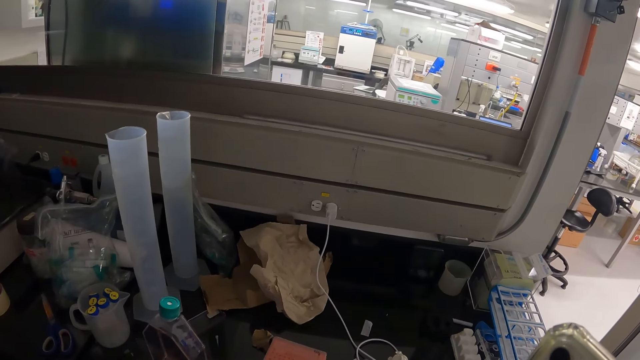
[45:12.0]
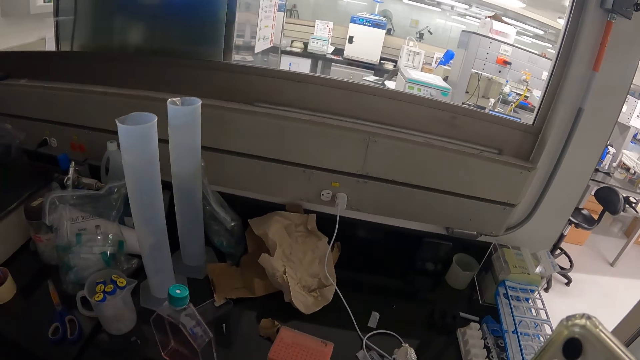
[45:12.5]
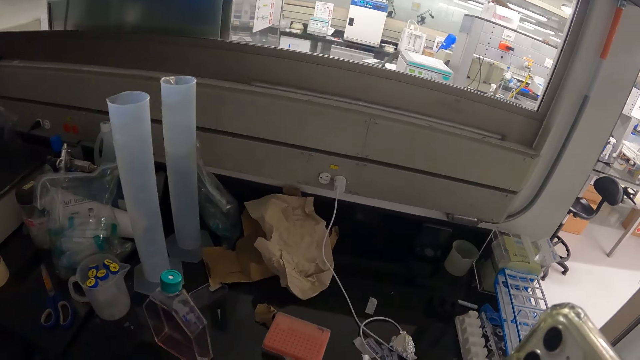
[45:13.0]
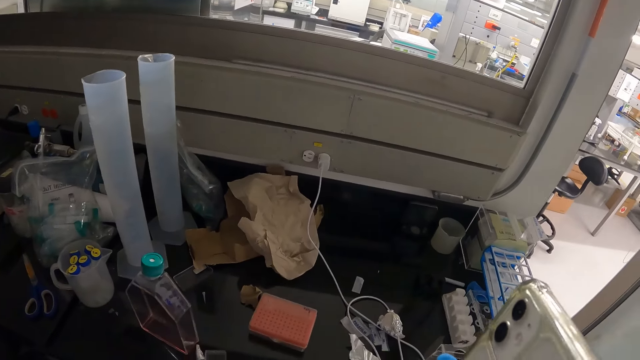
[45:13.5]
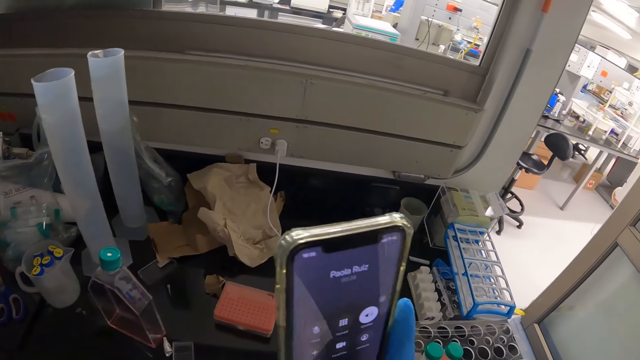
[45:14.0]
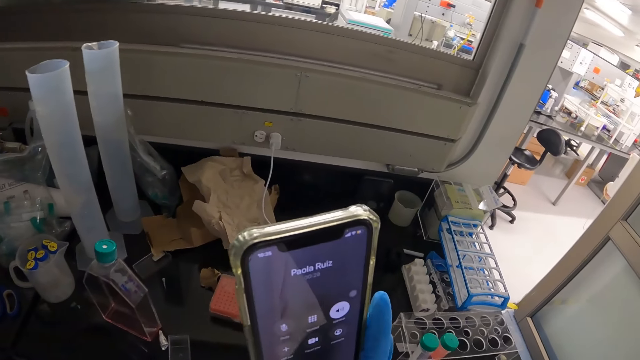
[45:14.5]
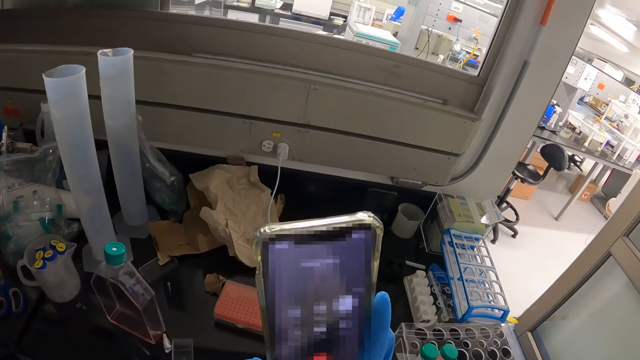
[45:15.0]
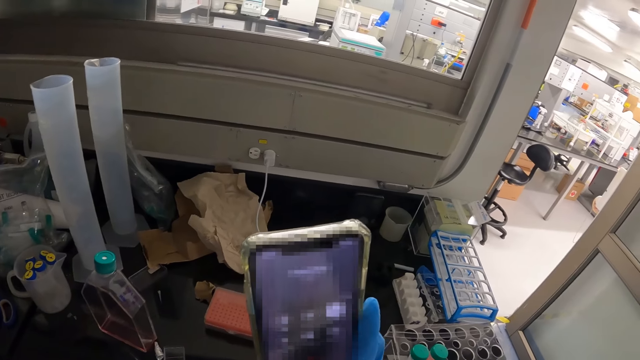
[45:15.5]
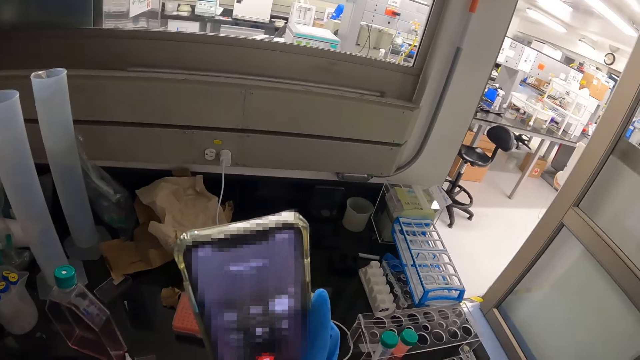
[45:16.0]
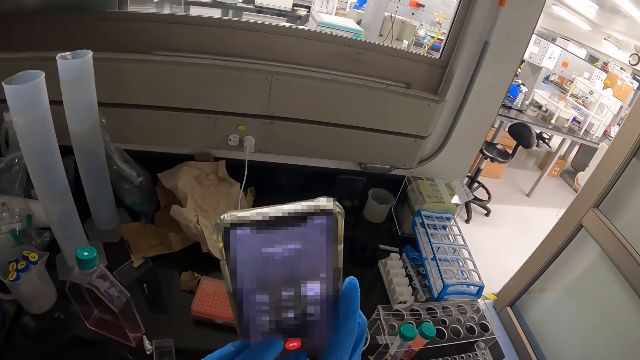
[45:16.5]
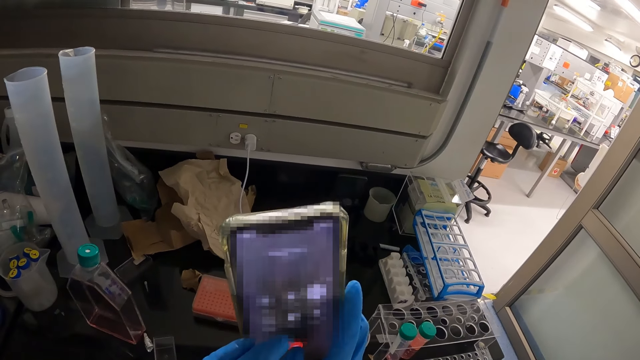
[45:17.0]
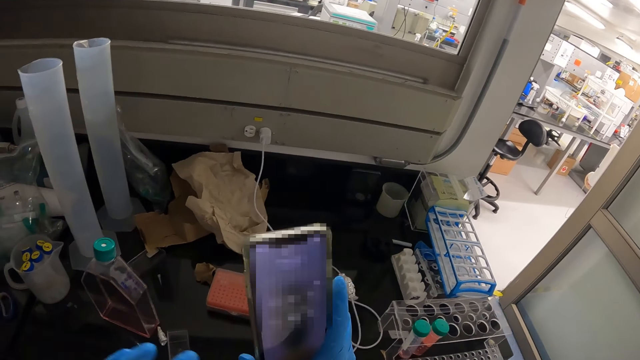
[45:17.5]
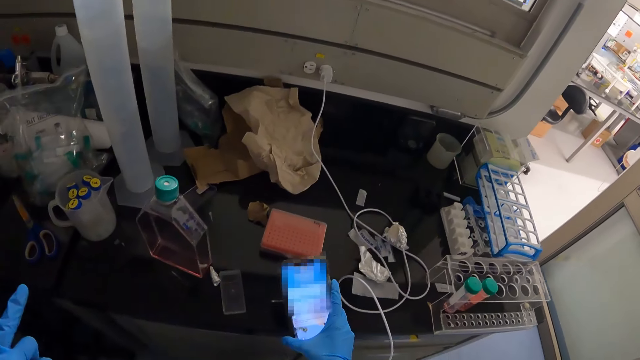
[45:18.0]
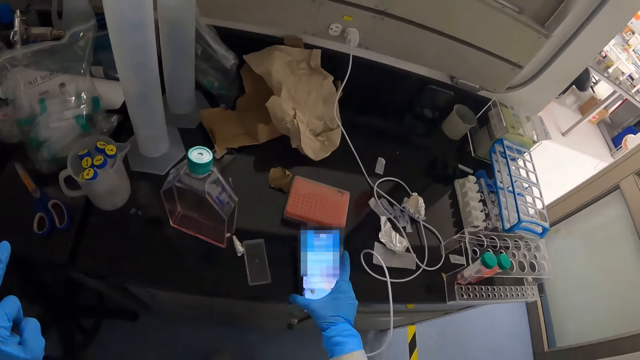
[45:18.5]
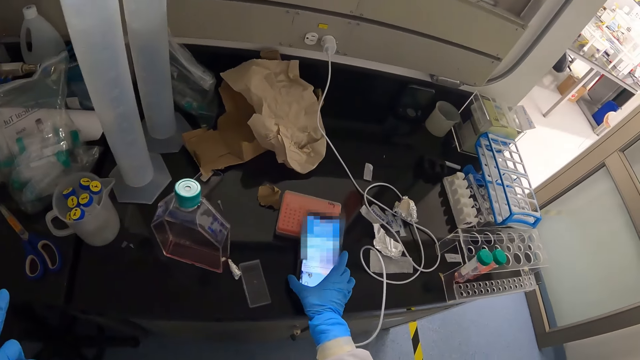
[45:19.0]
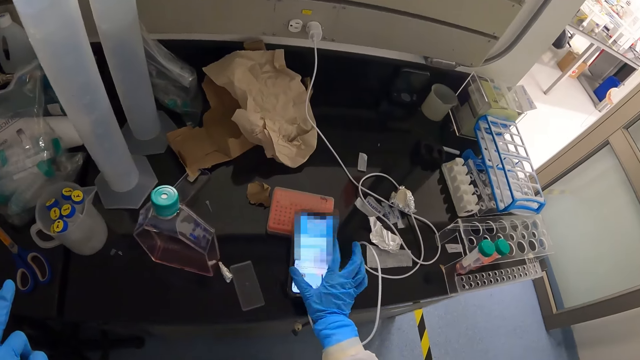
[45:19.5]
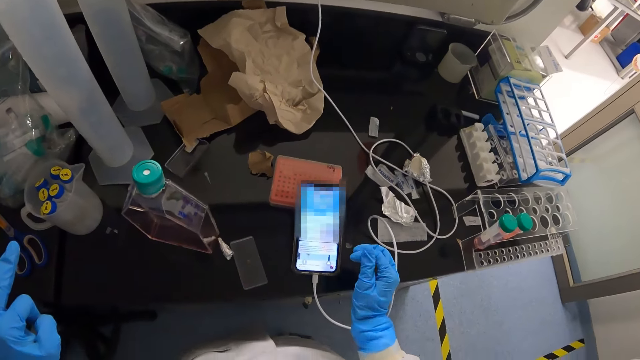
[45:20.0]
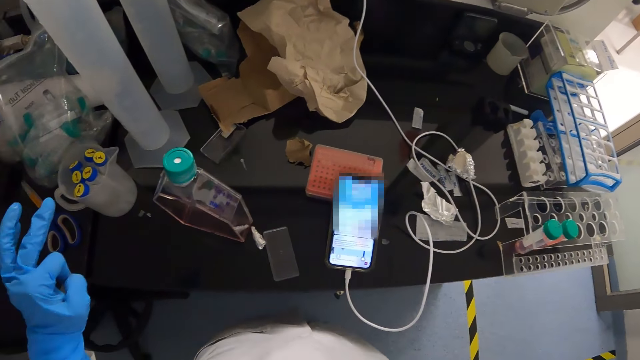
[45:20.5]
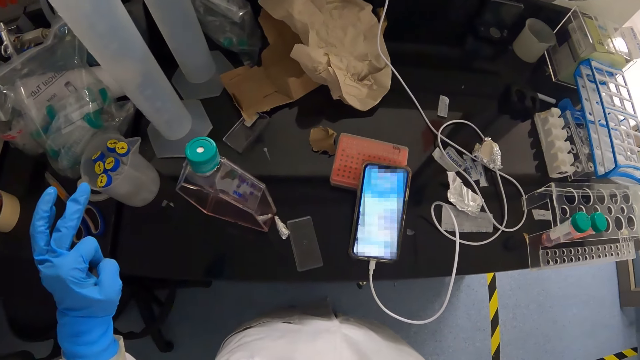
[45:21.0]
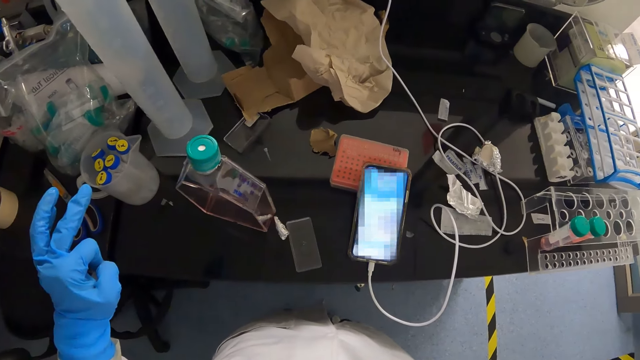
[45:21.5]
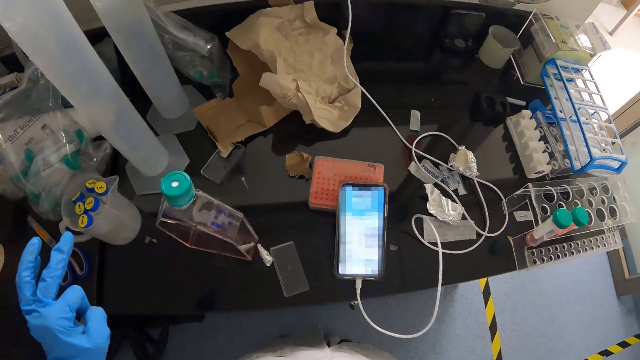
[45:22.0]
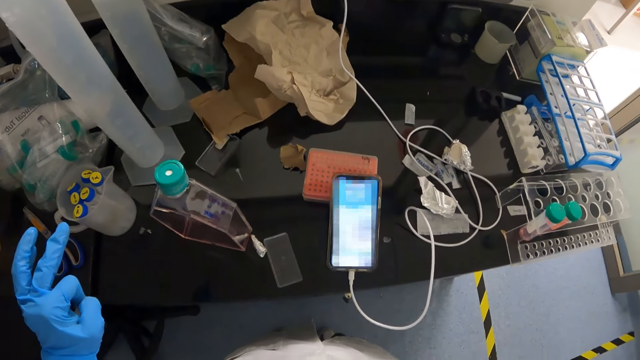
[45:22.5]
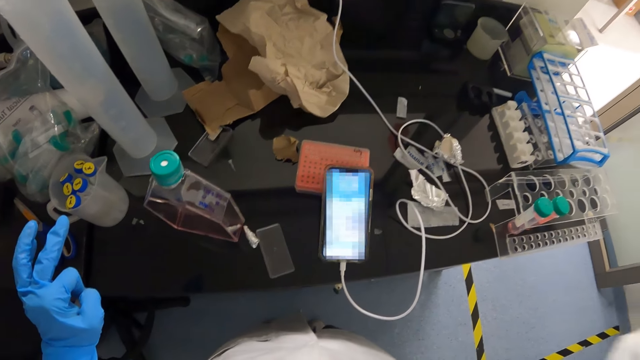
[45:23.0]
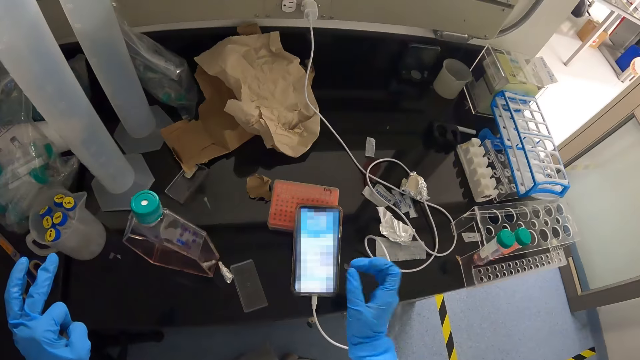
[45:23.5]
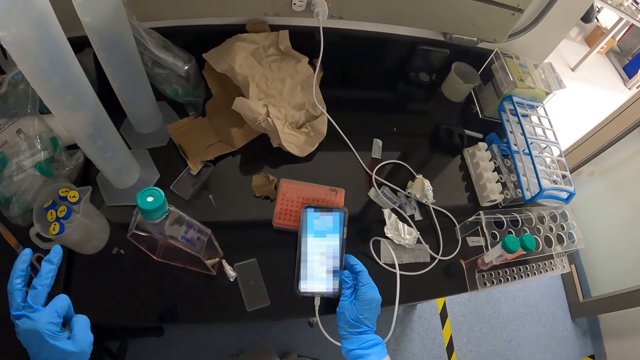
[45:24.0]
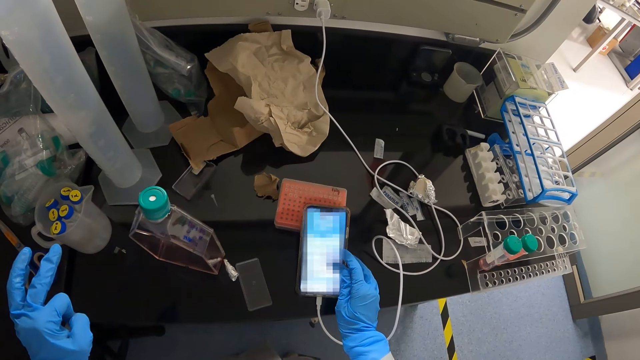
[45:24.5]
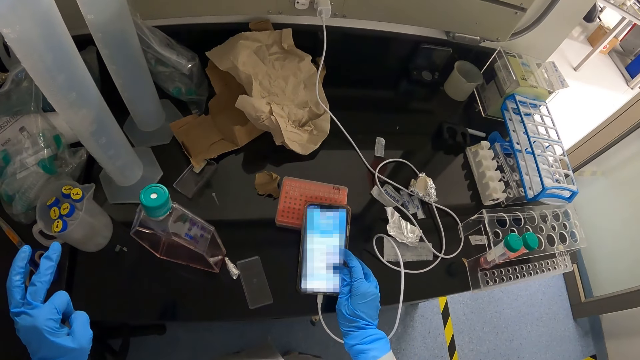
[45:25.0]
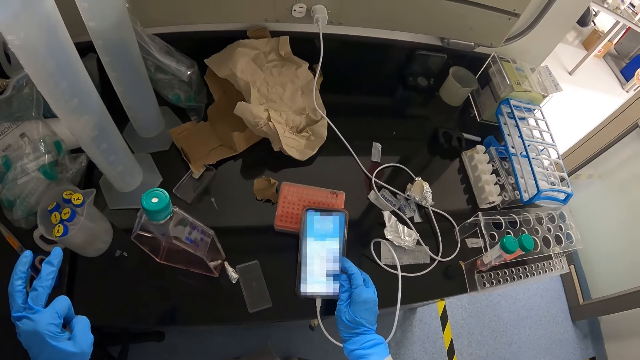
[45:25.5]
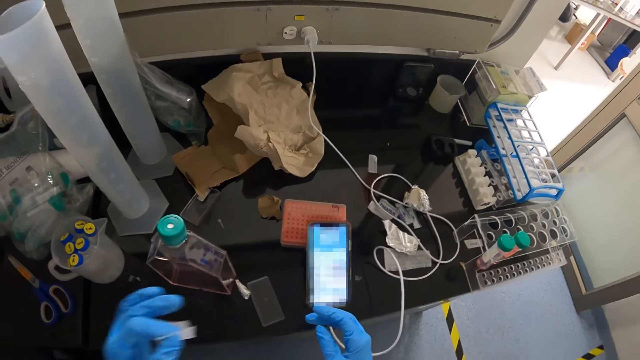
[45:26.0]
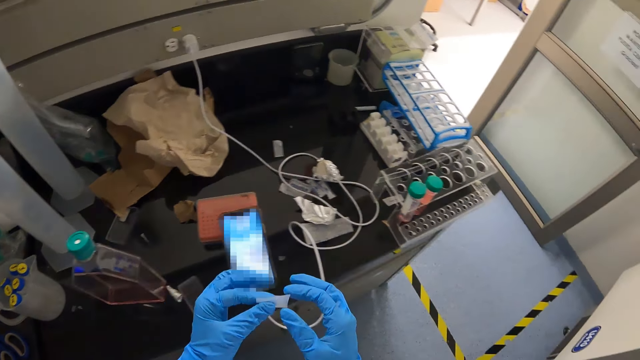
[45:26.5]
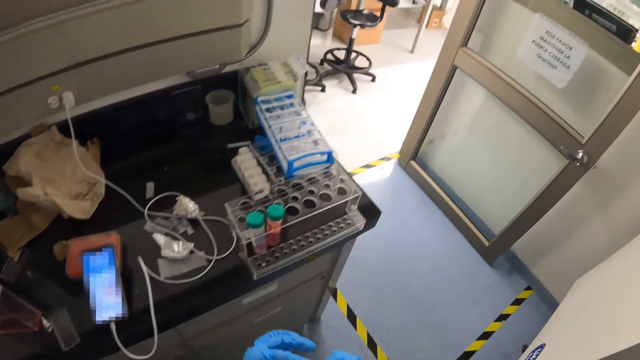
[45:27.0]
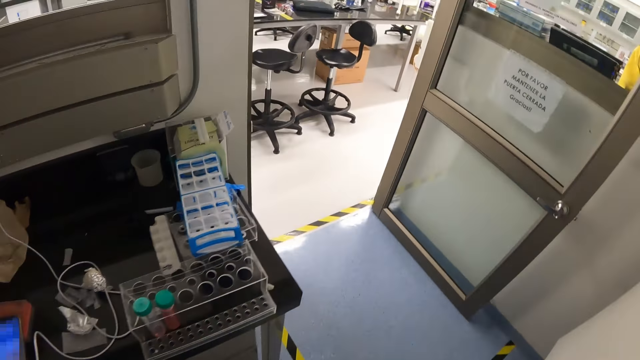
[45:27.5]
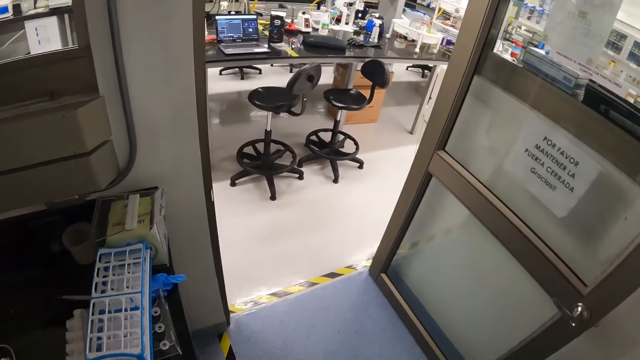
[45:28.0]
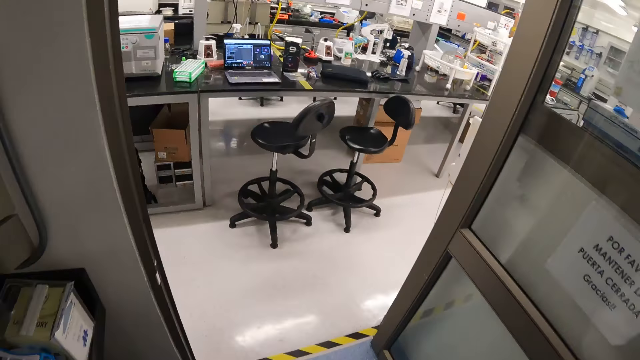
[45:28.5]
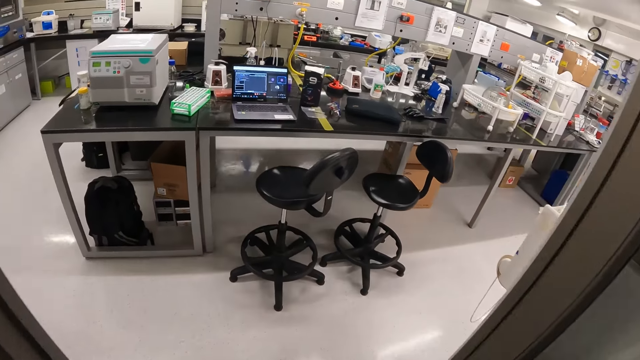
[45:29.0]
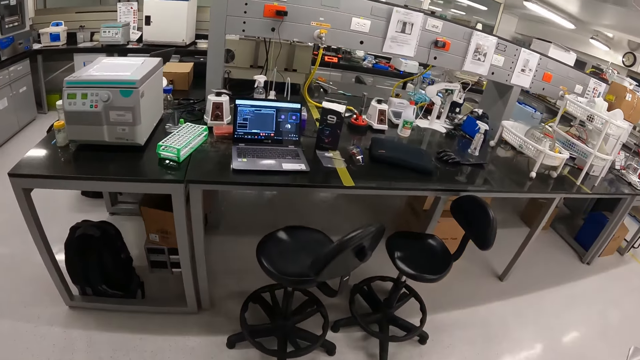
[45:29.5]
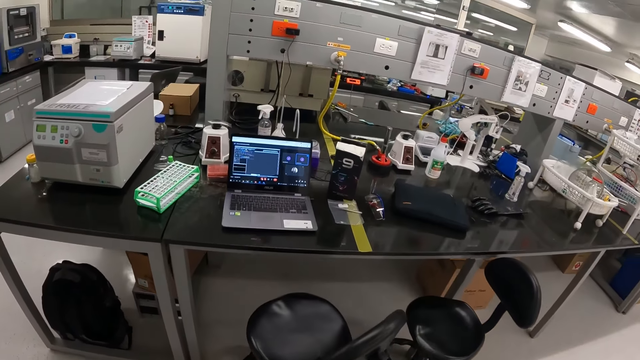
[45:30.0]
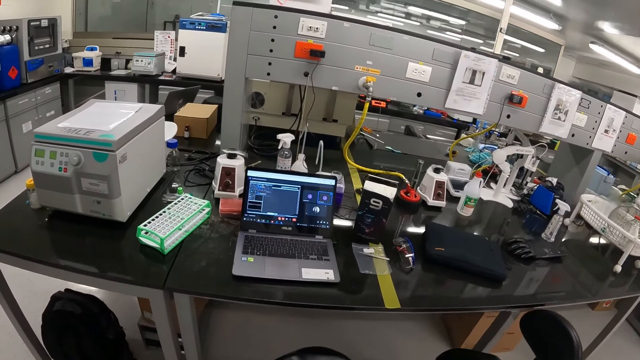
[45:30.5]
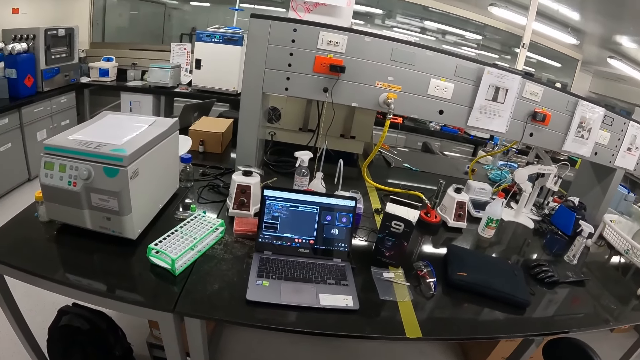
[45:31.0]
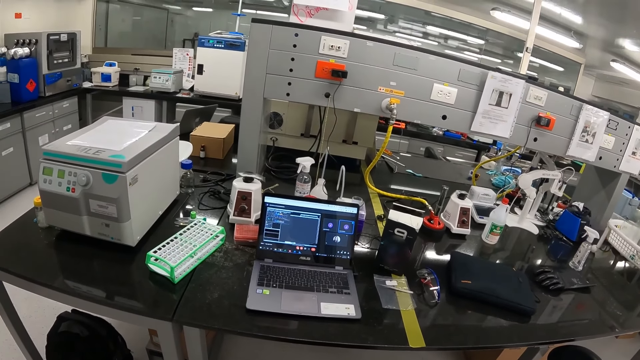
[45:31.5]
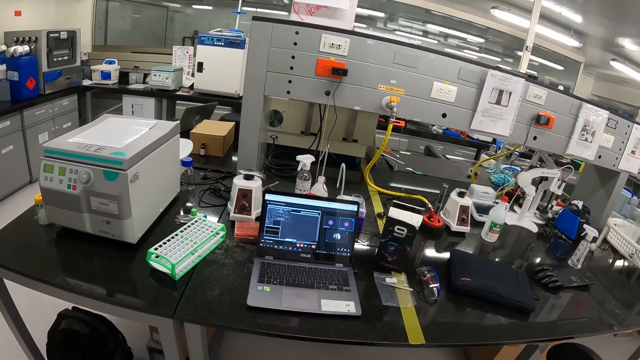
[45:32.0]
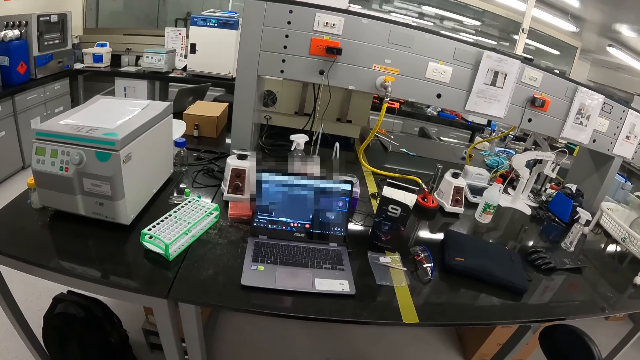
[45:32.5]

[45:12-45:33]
The camera wearer holds the phone in his right hand. He drops the phone on a table with his right hand. He operates the phone with his right hand. He walks.
